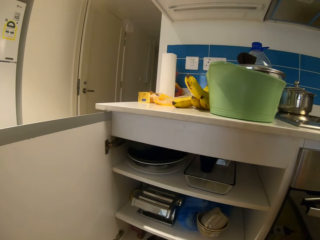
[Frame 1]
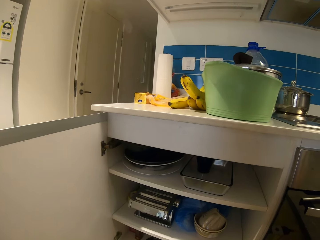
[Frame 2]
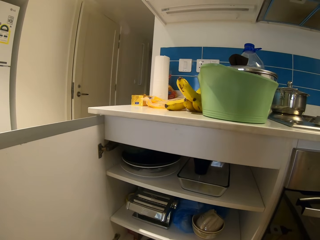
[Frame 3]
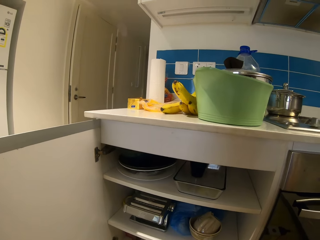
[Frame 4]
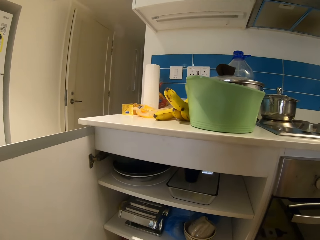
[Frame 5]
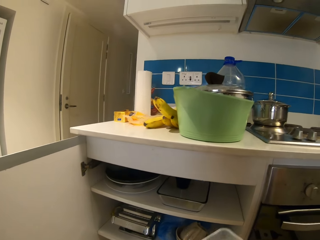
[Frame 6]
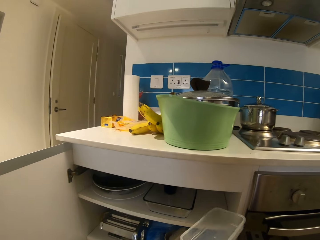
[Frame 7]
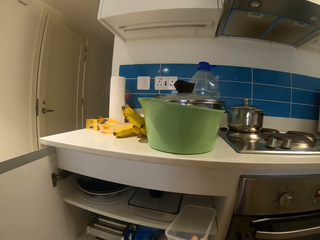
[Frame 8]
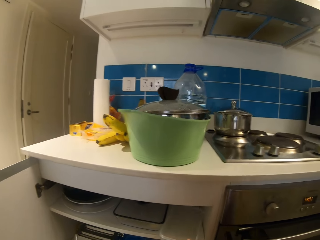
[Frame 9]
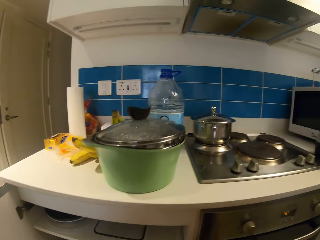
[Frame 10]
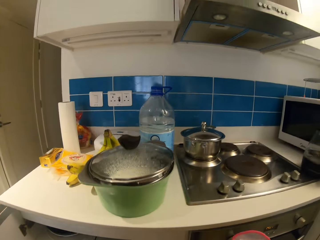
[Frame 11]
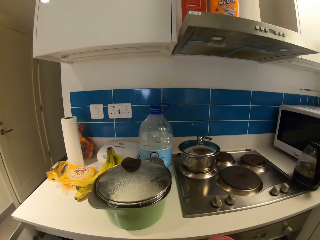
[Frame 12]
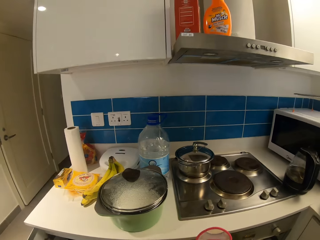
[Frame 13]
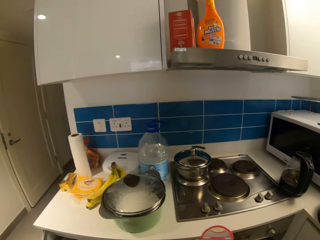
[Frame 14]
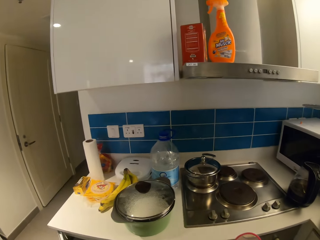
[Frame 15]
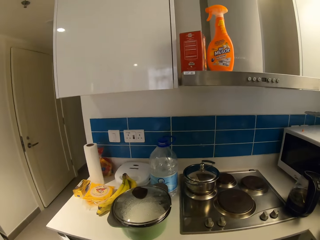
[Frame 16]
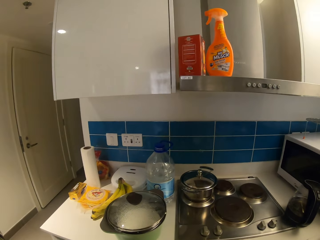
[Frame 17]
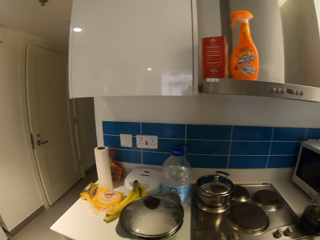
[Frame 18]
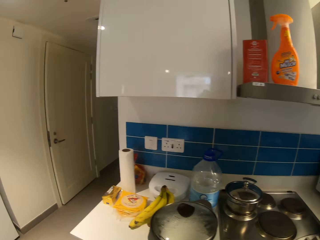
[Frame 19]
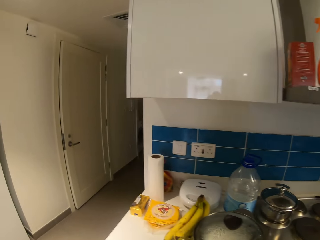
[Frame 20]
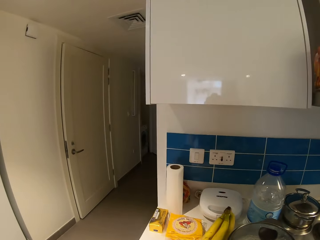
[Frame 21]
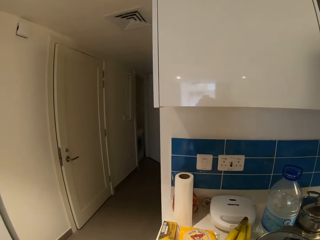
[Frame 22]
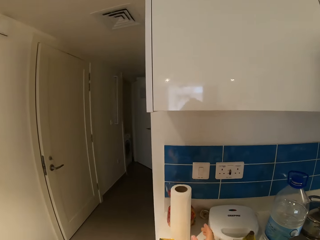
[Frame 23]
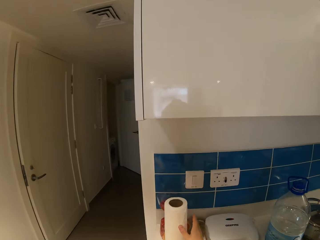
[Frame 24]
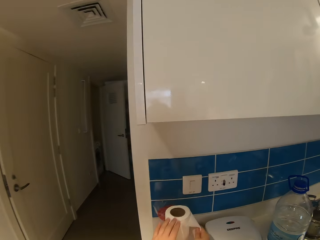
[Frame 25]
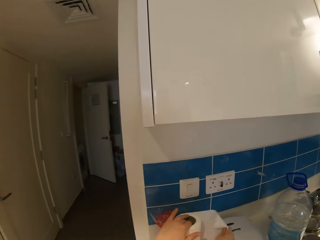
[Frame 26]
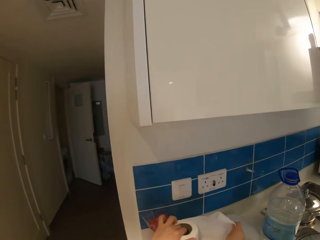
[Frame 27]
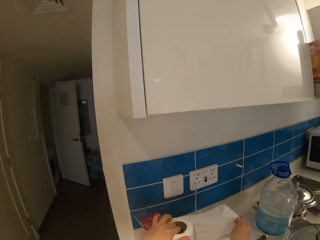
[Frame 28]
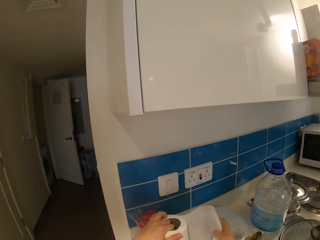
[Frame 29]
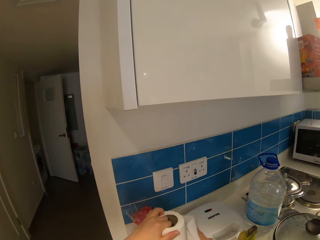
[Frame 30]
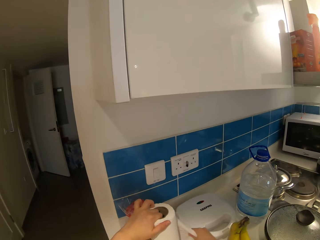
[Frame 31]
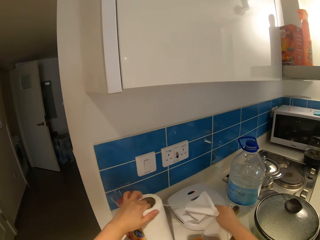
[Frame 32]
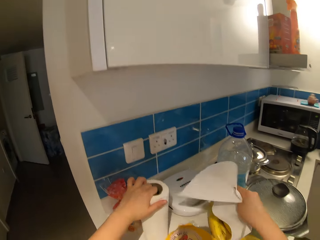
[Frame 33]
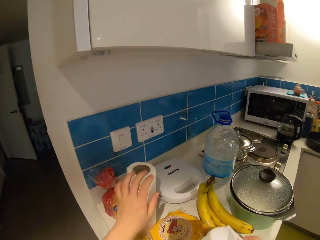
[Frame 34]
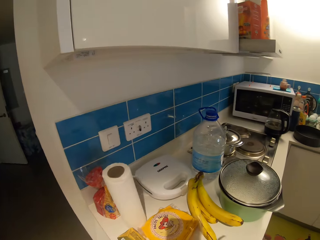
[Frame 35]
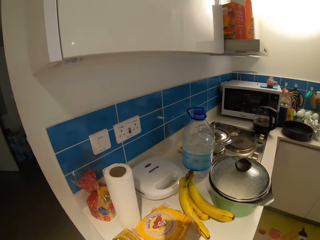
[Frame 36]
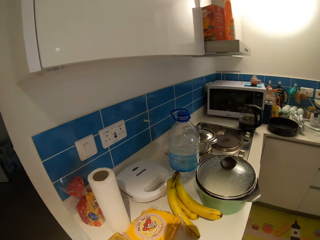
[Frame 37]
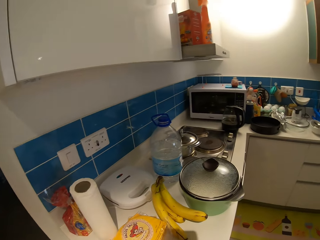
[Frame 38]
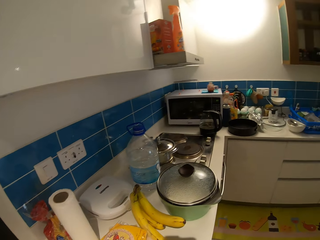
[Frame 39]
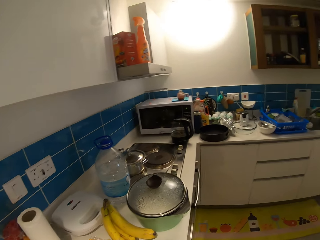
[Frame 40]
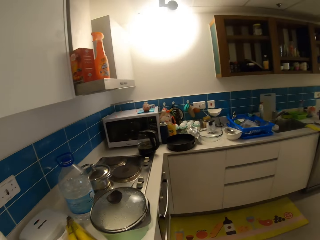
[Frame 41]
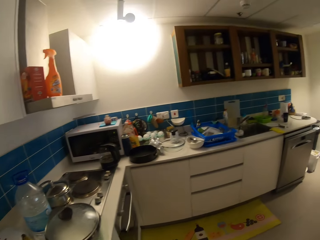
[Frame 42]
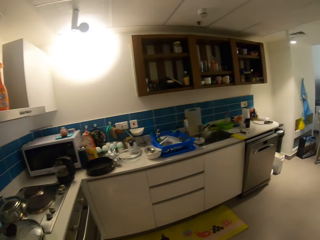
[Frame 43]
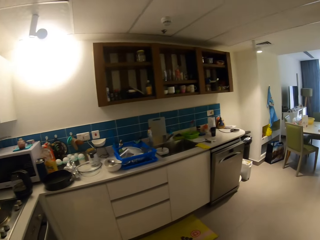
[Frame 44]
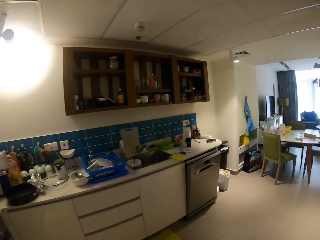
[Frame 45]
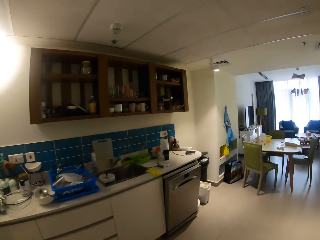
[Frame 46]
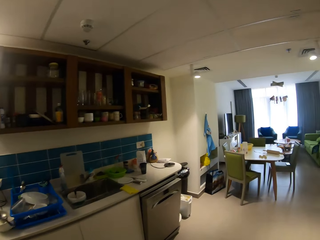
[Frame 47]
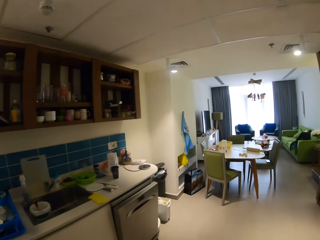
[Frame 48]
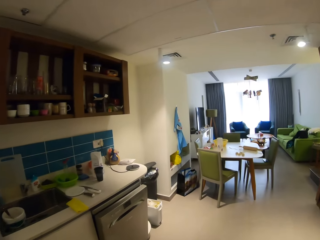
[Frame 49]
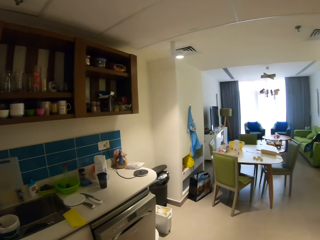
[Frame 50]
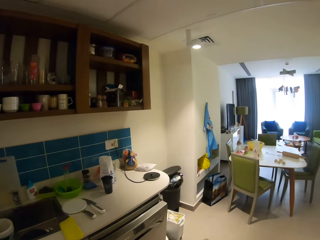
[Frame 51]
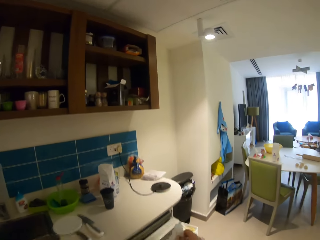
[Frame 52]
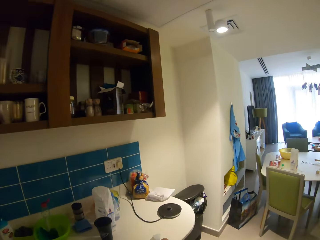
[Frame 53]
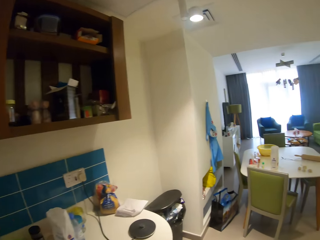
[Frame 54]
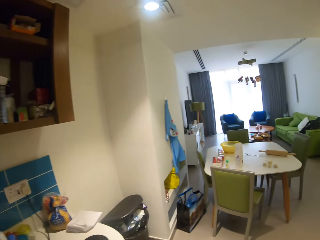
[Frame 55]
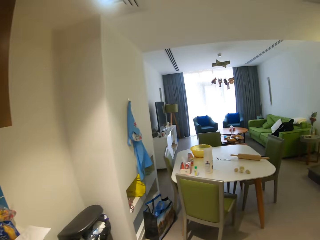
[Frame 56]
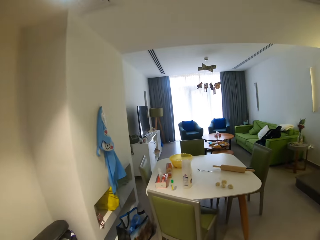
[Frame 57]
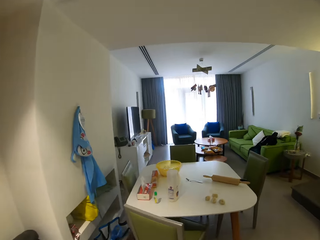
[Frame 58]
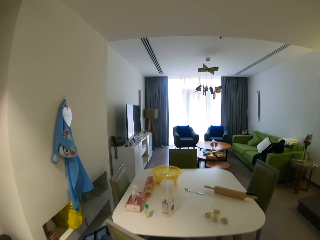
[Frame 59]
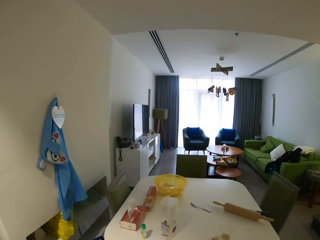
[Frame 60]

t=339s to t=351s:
The camera wearer puts the plate back in the cabinet. They cut a piece of serviette. They walk around.

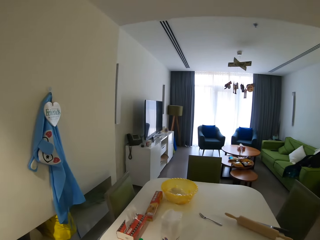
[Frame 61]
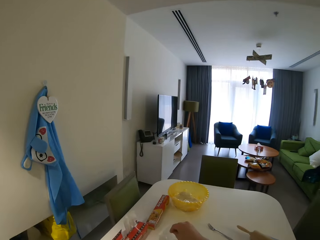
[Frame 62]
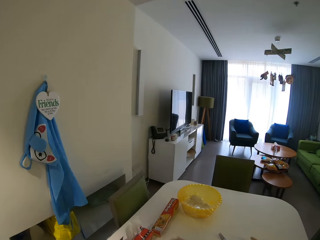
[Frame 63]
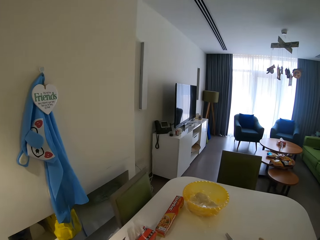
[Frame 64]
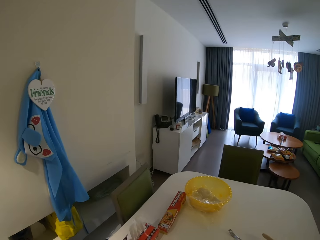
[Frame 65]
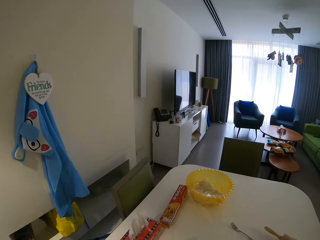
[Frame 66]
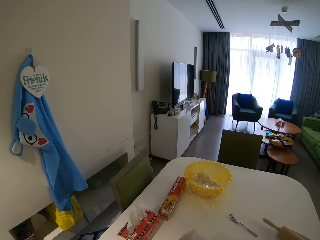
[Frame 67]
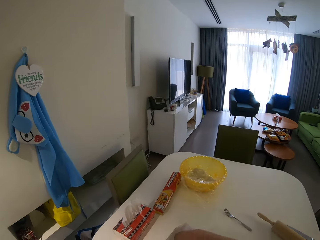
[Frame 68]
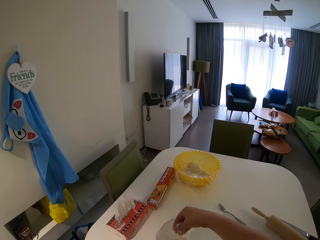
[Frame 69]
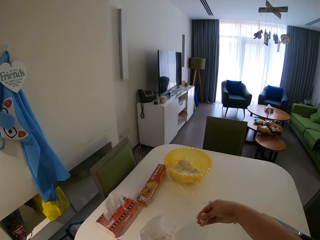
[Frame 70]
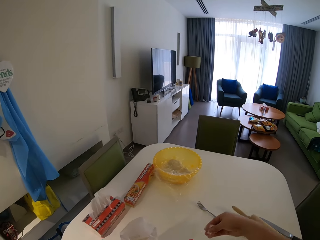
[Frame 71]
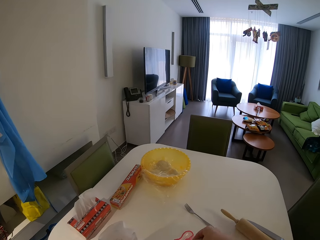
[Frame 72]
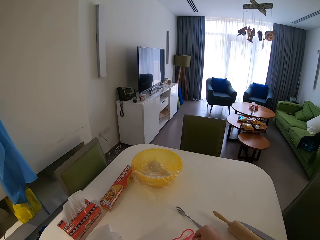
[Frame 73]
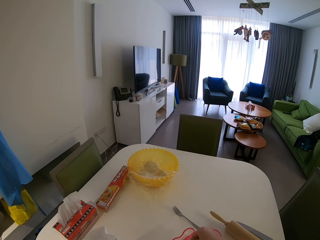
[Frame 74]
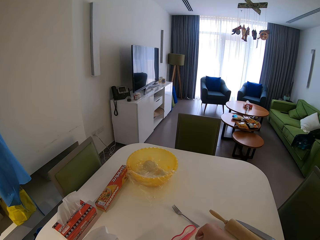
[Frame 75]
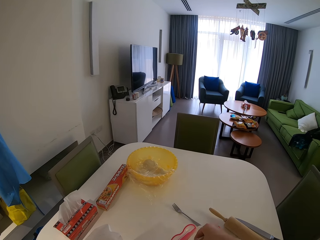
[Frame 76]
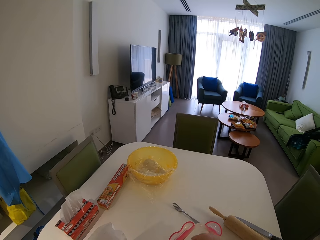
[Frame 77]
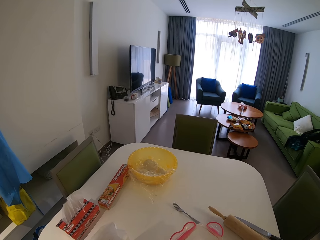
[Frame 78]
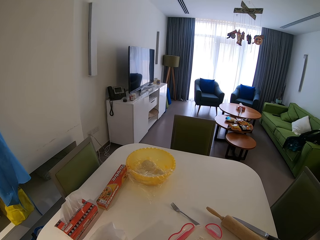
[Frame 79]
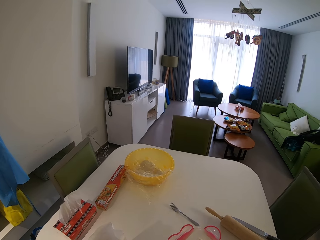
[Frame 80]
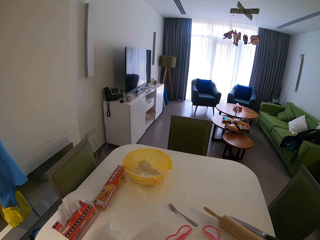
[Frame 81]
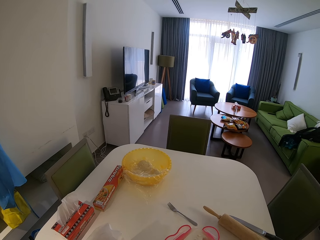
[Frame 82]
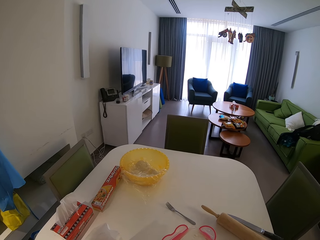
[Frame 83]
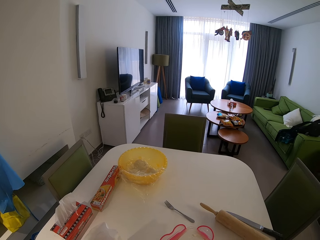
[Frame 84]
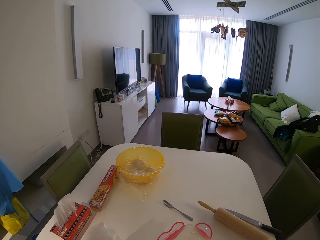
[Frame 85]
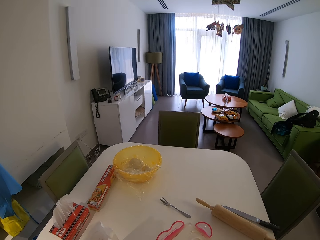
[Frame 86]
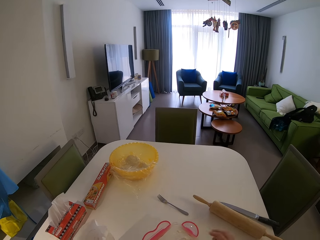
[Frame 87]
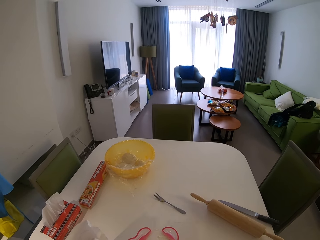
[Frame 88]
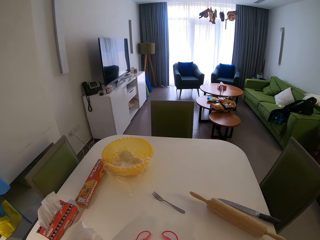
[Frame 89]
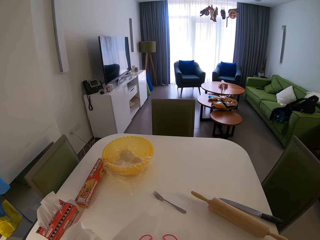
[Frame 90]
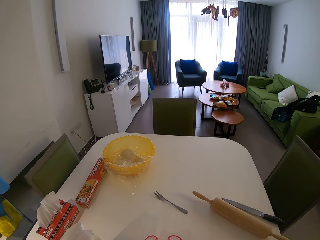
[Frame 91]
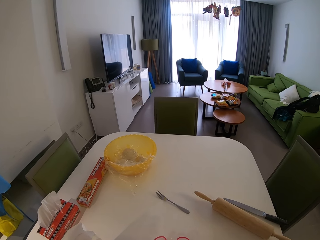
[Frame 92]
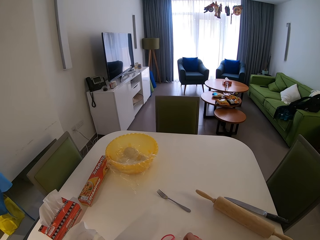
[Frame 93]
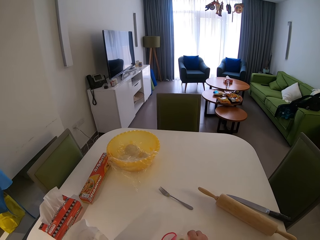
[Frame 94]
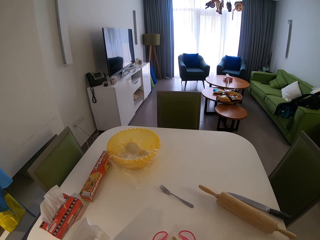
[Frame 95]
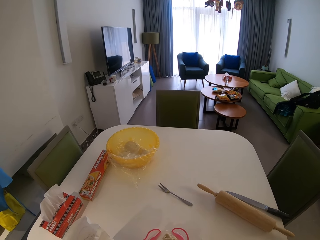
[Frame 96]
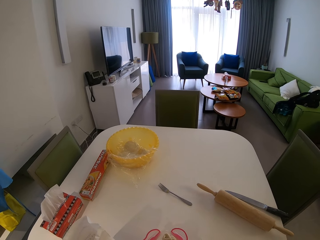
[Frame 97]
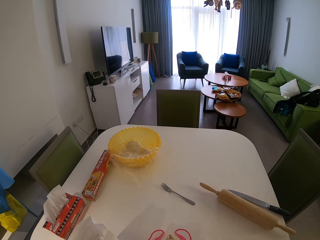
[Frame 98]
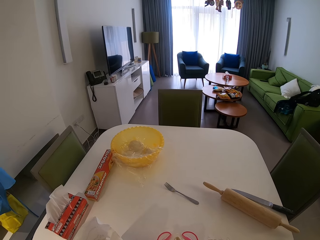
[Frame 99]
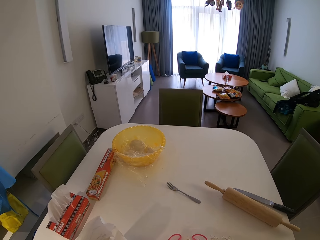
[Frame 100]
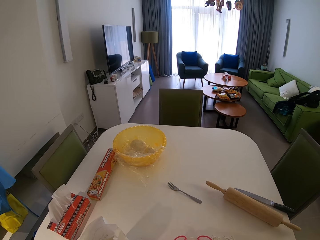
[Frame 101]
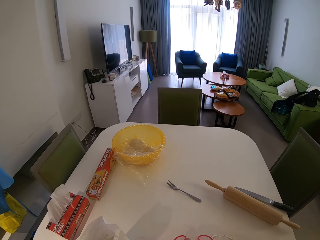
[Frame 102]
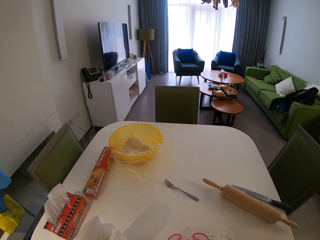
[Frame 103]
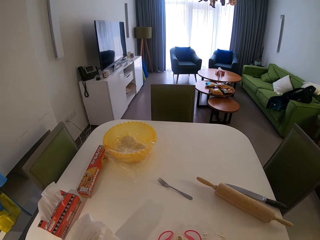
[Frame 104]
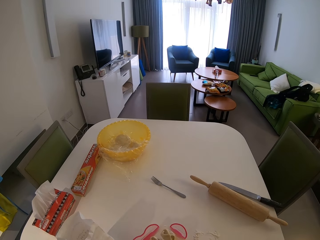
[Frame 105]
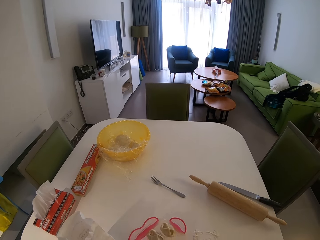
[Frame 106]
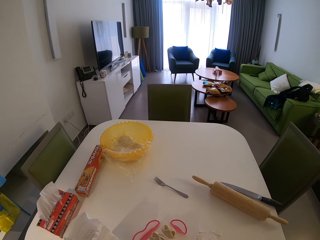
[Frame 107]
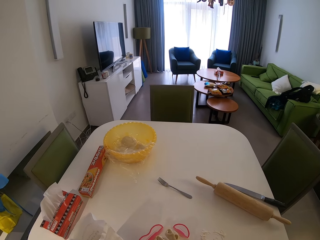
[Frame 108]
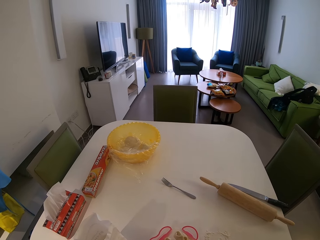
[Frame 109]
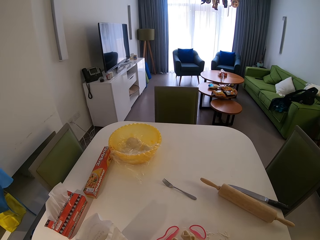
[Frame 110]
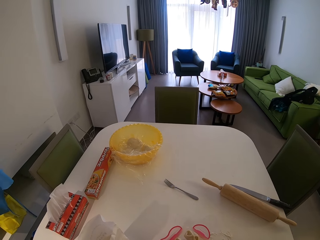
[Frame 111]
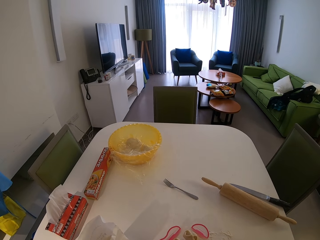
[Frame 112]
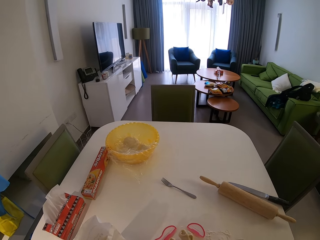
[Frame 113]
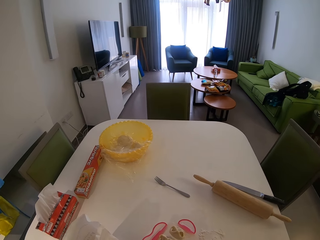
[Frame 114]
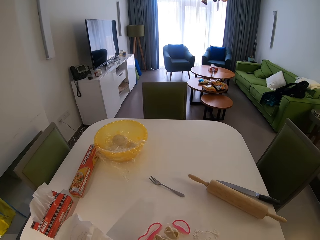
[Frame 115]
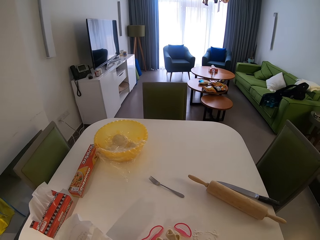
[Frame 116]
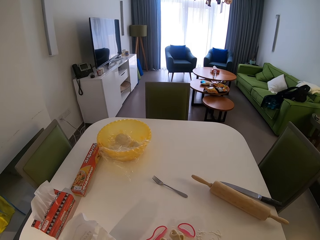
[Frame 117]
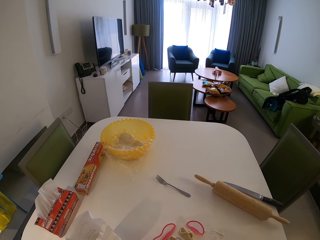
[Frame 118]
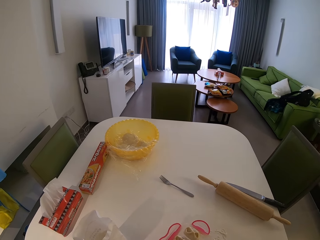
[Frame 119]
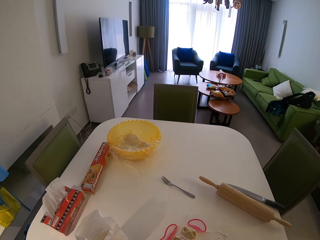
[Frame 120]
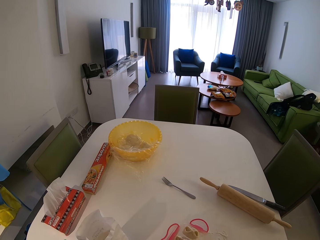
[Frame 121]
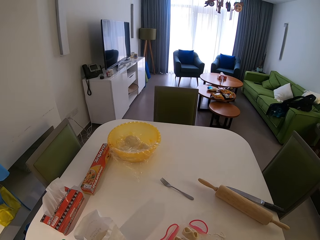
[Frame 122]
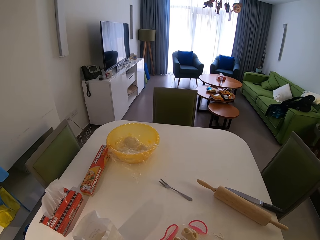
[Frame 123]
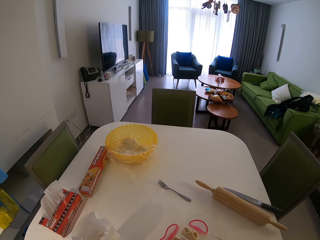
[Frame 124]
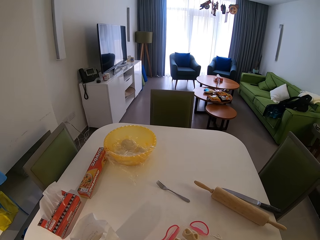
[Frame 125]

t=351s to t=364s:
The camera wearer scoops wheat flour. They put cookies in the plate.
